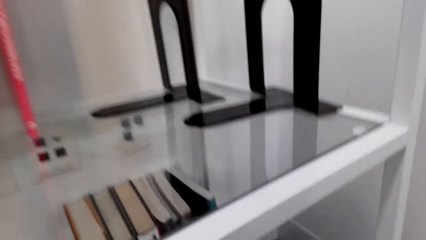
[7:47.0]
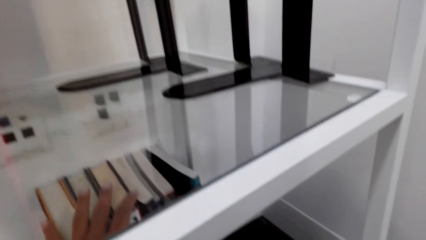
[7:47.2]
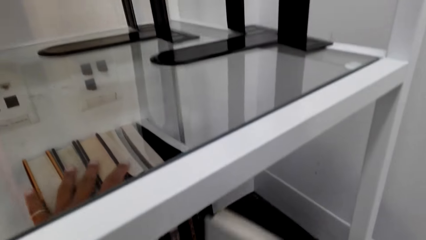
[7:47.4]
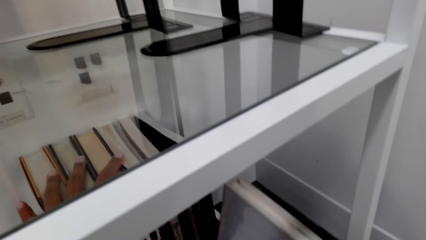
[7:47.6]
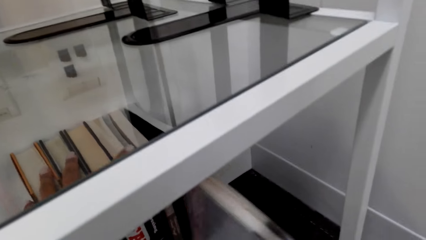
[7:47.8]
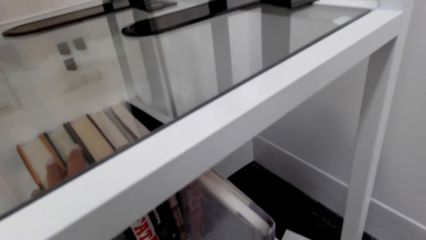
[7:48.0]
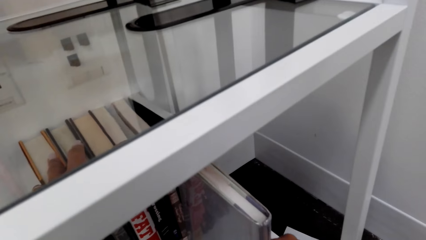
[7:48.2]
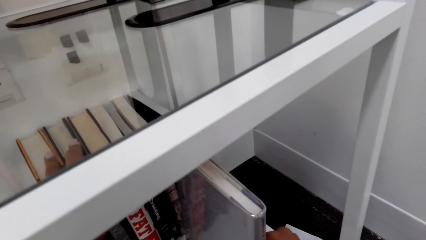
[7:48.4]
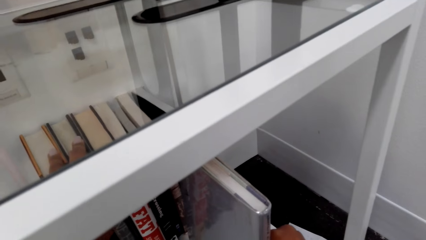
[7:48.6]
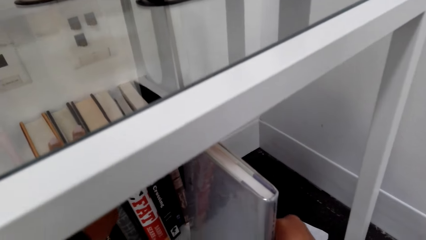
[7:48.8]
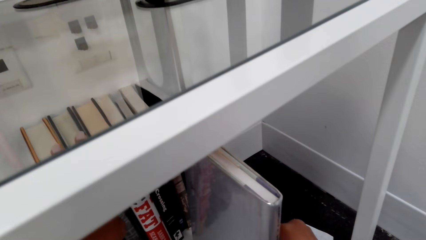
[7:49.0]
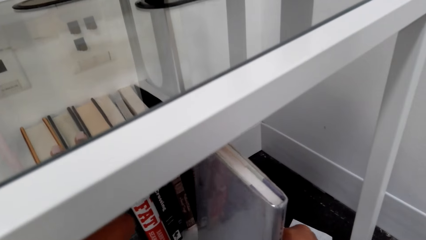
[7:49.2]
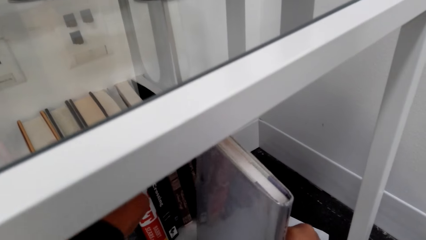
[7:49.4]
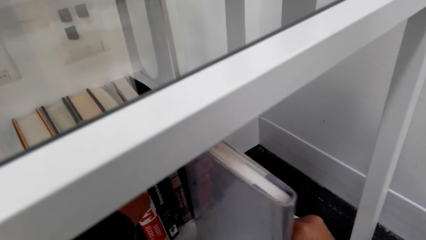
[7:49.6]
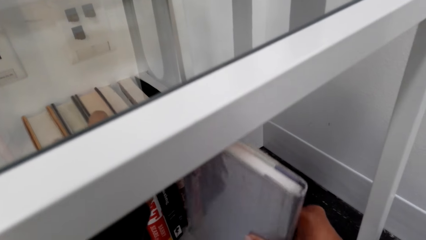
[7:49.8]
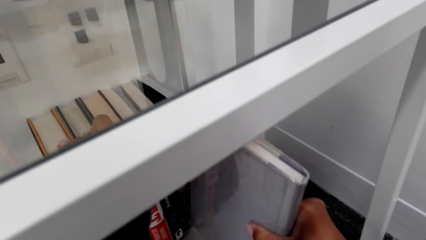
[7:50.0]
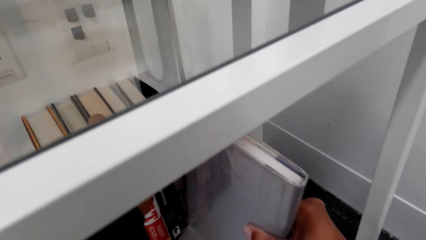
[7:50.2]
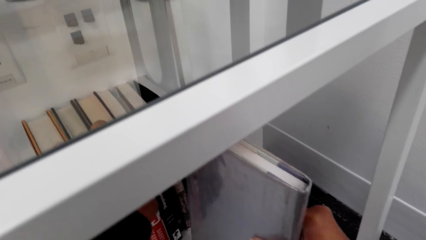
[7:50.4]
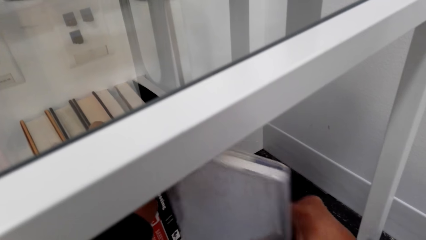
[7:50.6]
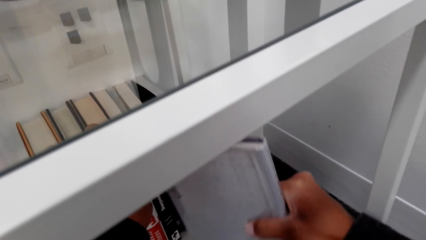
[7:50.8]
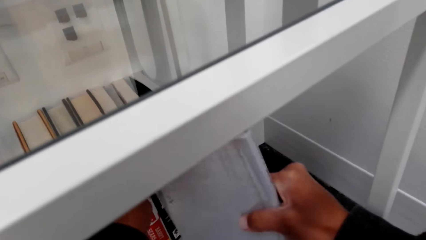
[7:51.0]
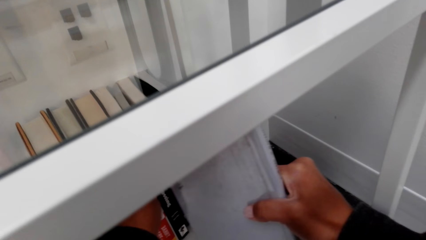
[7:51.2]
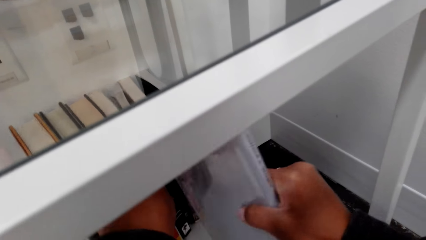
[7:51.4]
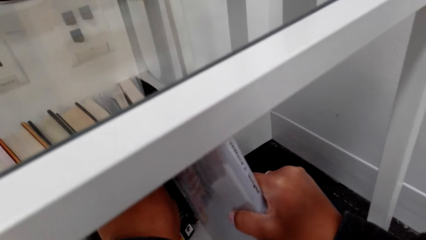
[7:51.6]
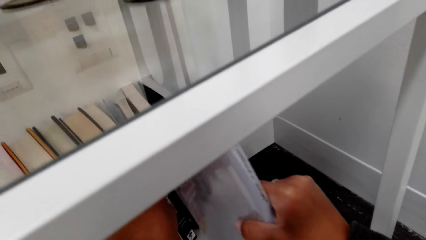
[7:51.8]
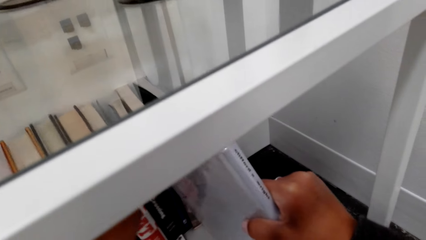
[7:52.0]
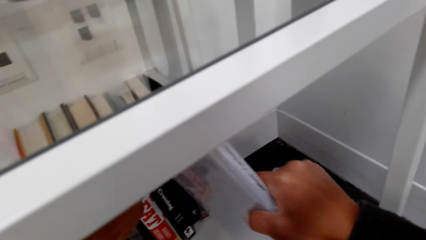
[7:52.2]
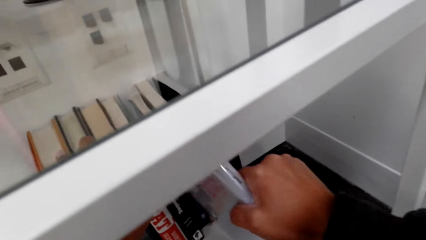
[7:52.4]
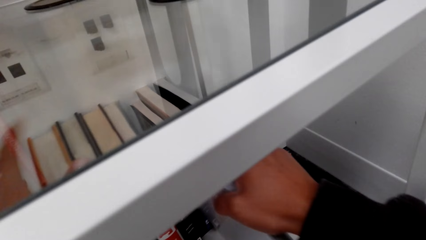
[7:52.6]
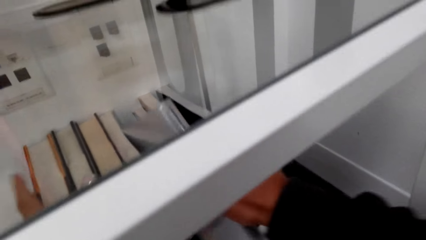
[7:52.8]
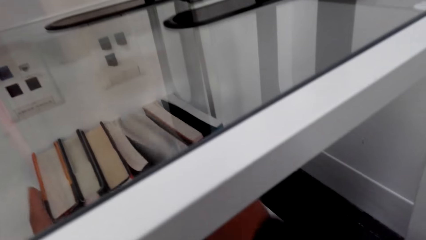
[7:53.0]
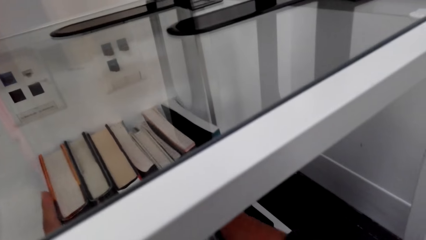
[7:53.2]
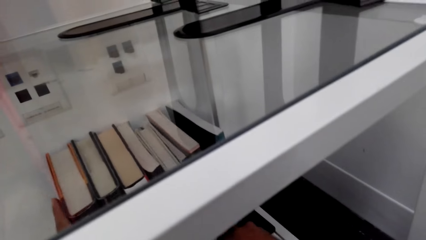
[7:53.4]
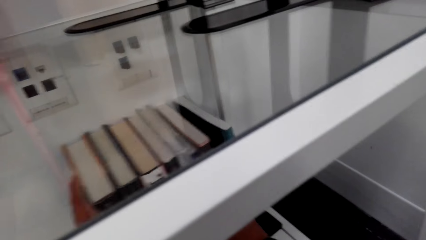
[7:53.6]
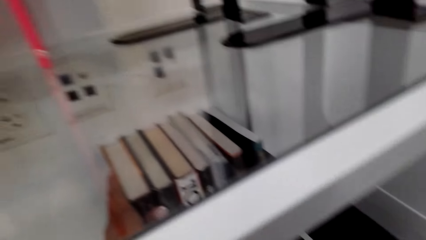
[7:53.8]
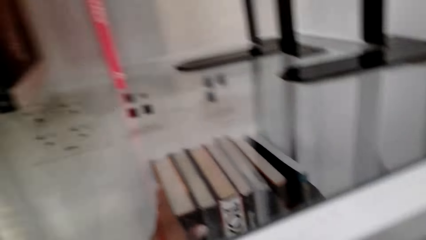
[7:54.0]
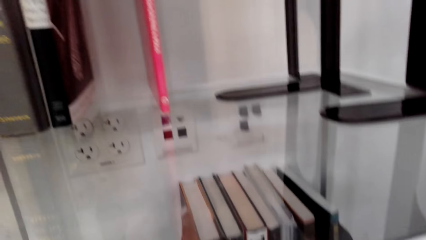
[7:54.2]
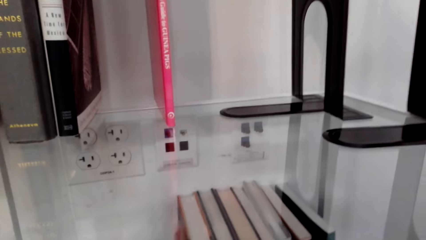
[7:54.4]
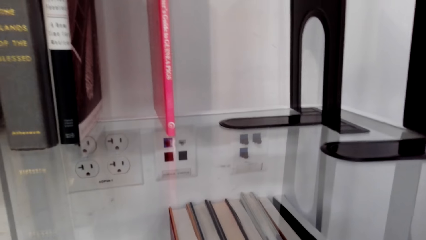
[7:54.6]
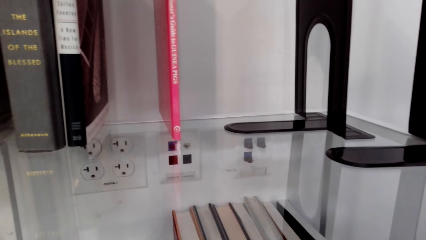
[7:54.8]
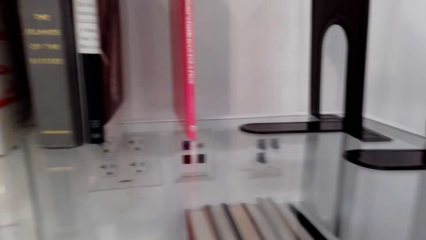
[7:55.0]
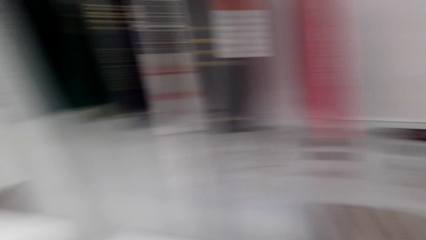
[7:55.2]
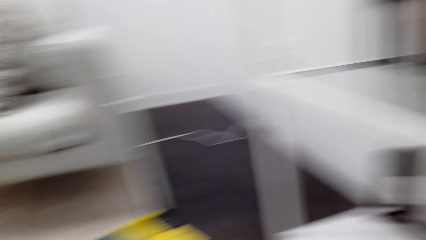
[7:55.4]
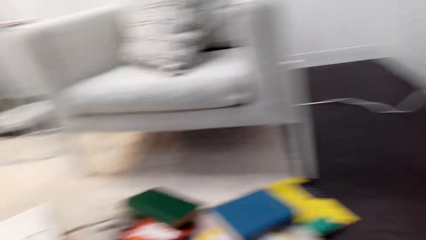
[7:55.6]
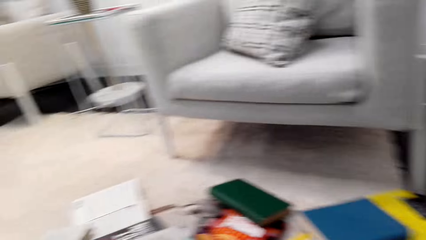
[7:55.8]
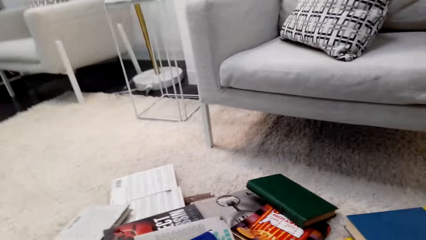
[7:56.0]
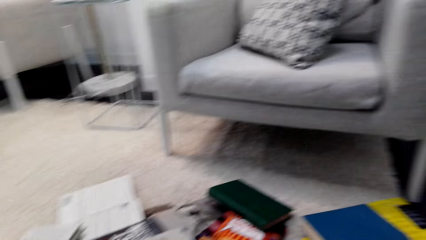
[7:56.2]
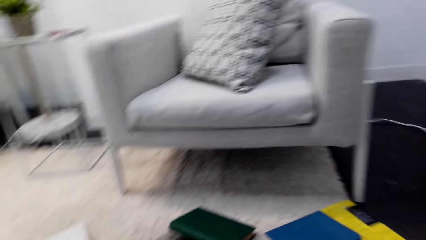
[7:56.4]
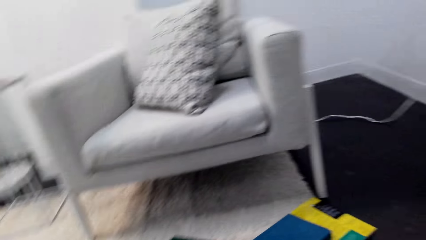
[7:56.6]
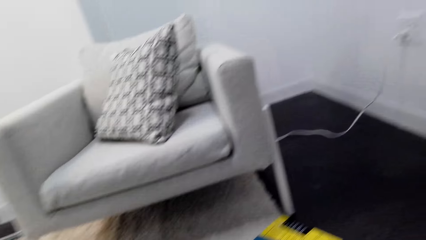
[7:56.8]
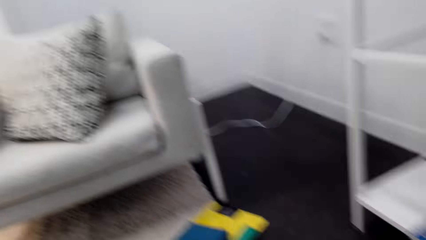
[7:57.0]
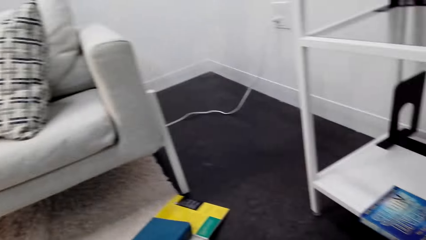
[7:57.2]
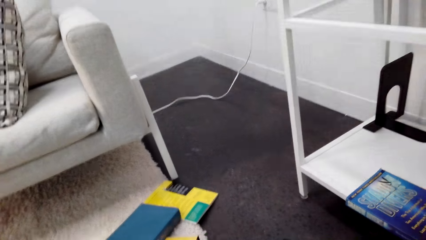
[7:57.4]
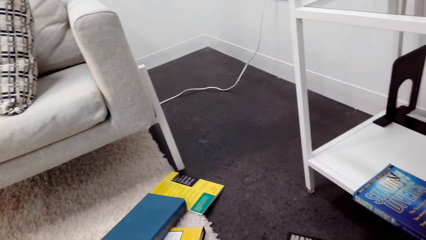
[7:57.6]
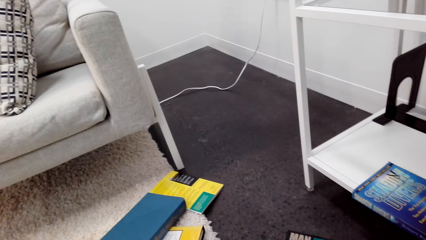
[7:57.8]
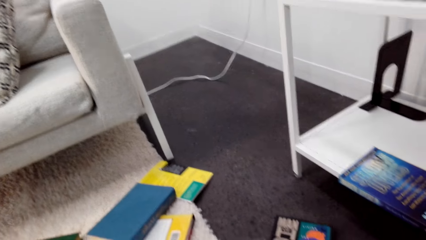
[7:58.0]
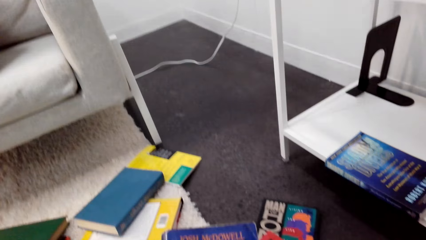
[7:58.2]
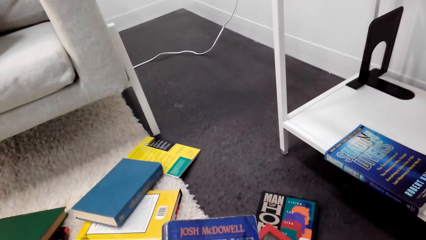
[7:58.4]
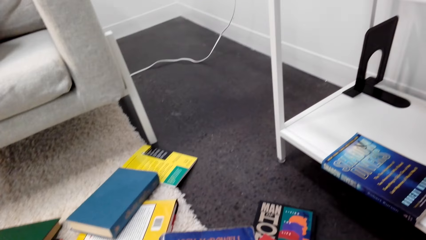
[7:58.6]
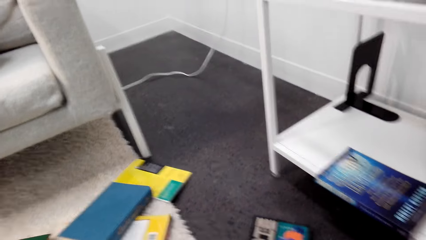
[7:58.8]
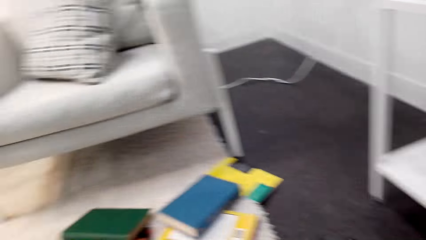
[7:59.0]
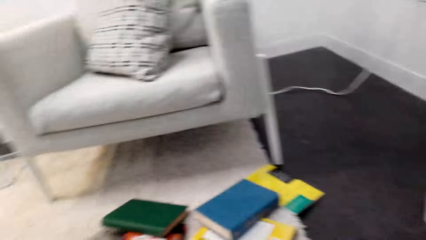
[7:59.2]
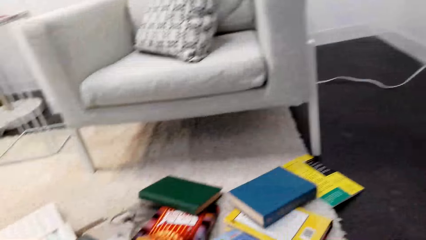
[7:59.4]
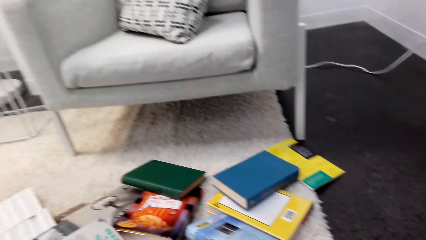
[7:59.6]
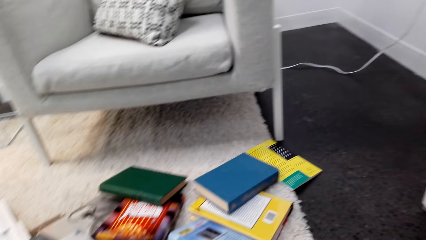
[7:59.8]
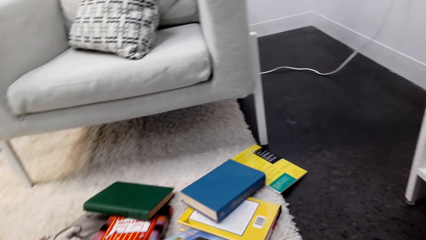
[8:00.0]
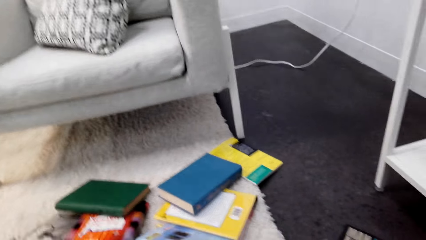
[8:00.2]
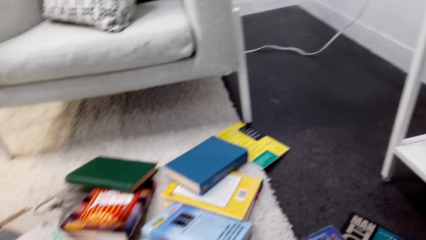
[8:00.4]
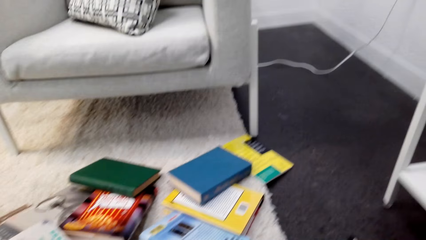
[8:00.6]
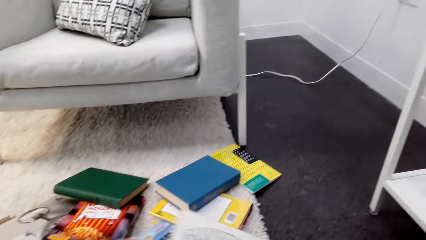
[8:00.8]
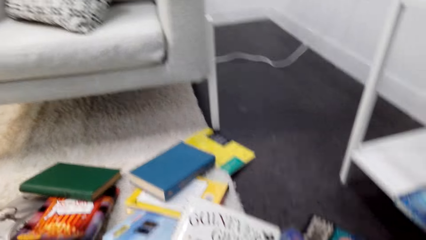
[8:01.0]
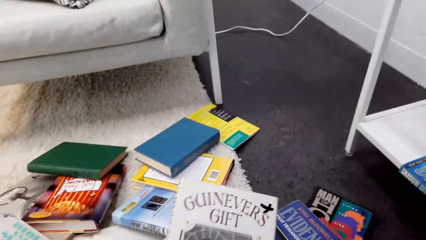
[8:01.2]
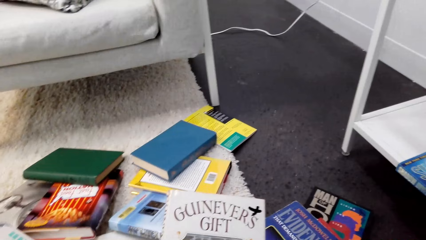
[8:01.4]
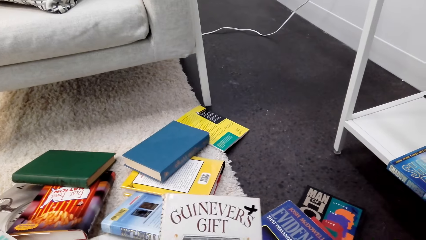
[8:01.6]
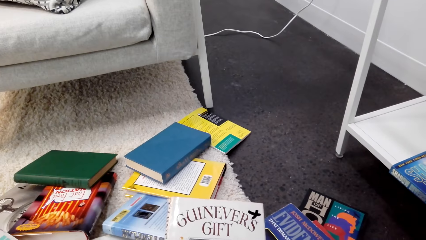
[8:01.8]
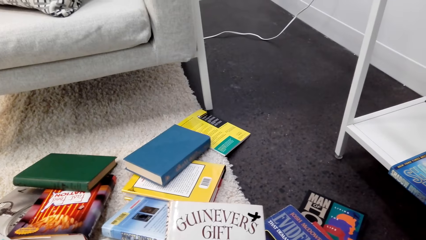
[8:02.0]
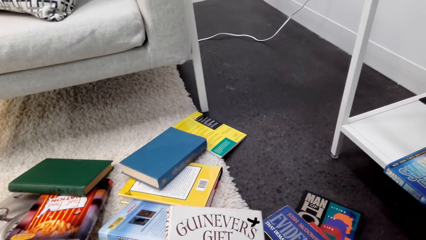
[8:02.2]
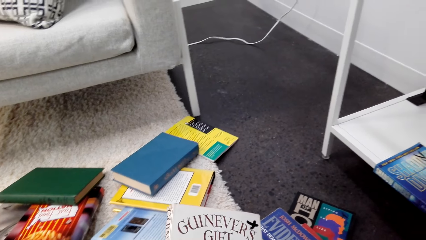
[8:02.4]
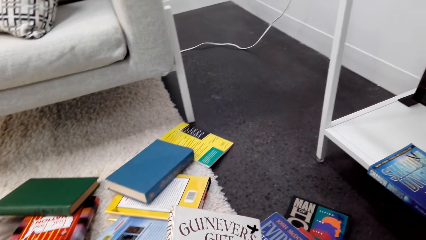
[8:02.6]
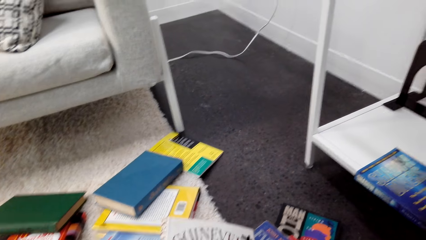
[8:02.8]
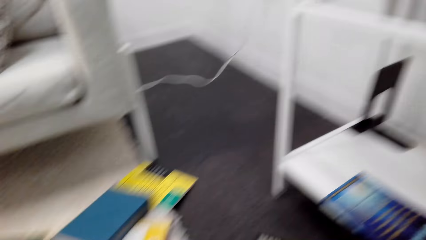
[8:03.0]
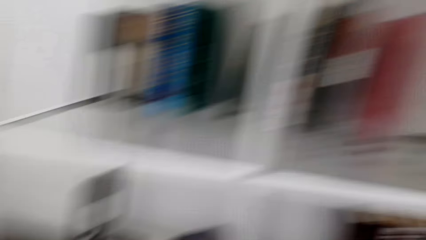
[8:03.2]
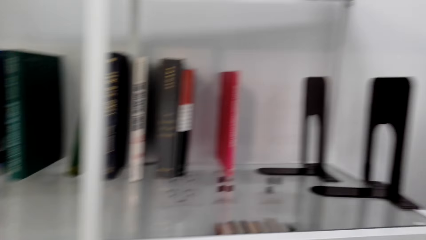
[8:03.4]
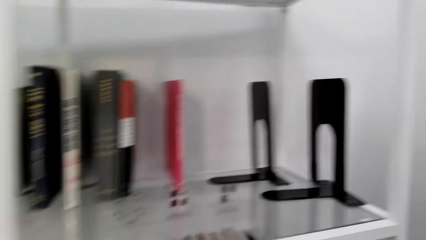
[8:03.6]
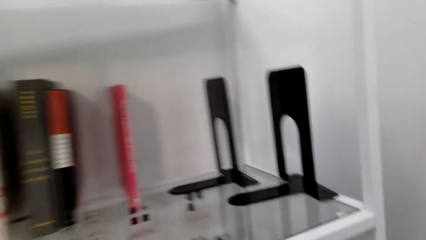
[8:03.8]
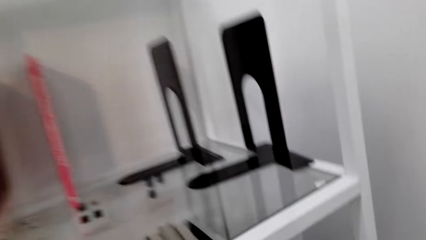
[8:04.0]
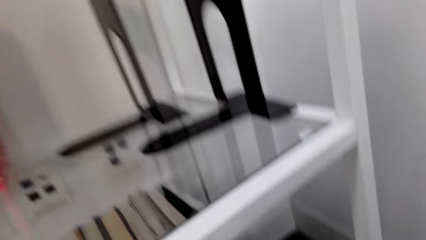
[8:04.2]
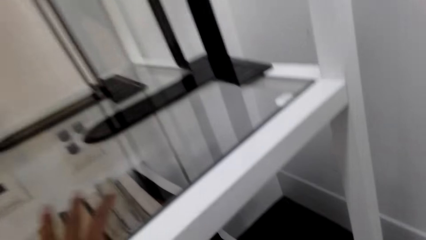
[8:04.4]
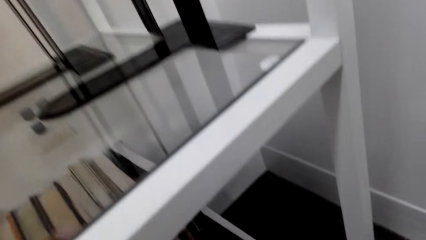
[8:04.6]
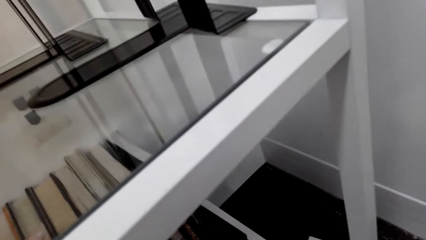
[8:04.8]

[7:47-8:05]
The camera wearer puts the book on the shelf. They turn left. They look around. They pick the book from the floor. They hold the book. They look forward.
